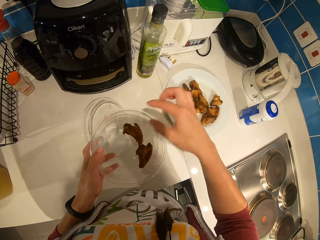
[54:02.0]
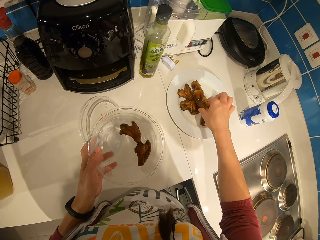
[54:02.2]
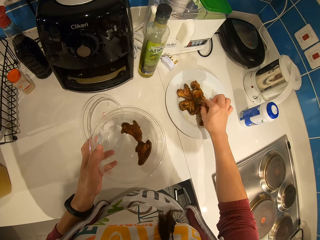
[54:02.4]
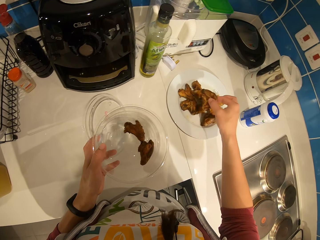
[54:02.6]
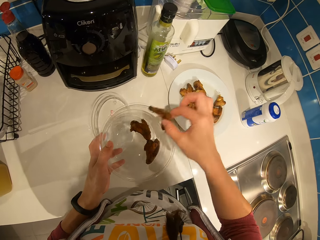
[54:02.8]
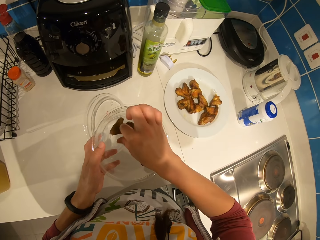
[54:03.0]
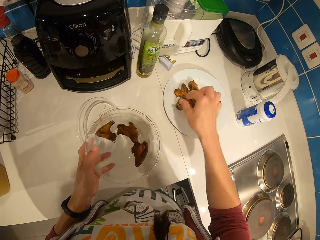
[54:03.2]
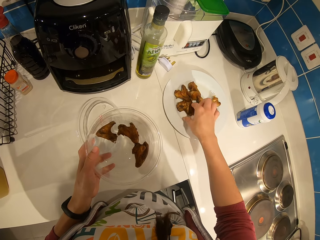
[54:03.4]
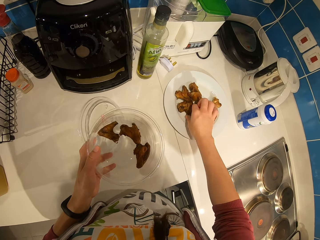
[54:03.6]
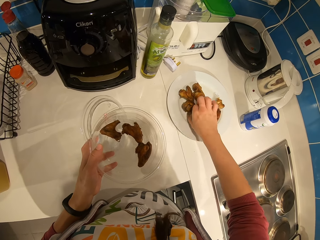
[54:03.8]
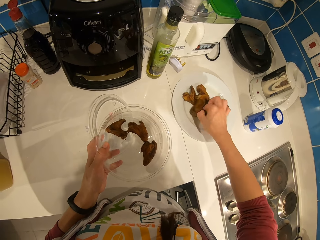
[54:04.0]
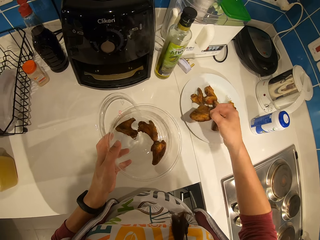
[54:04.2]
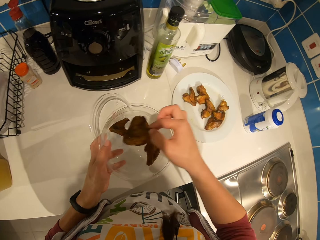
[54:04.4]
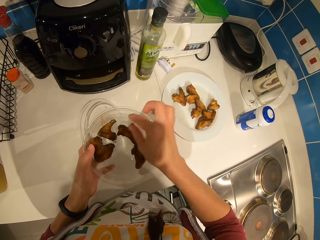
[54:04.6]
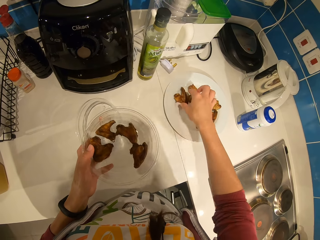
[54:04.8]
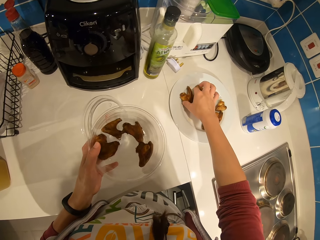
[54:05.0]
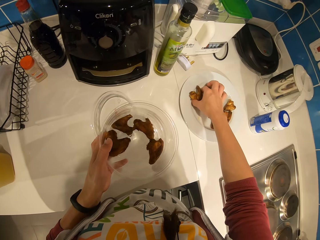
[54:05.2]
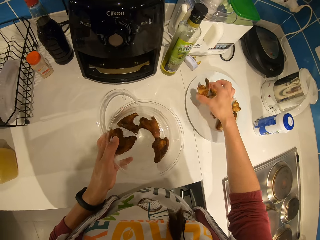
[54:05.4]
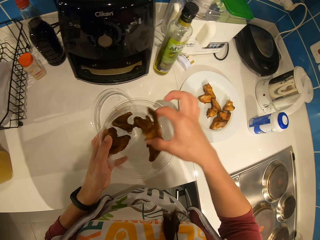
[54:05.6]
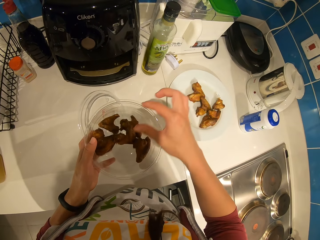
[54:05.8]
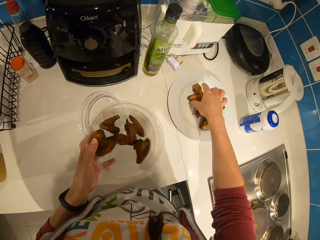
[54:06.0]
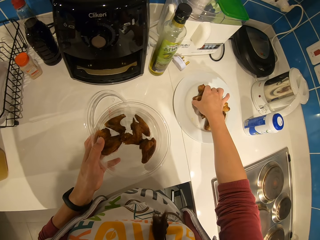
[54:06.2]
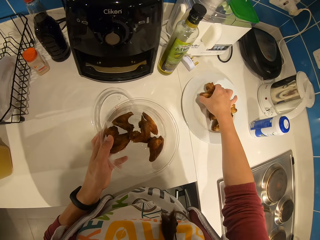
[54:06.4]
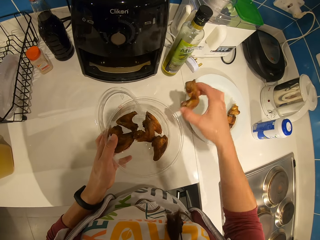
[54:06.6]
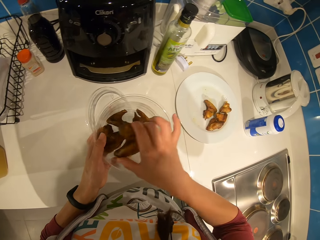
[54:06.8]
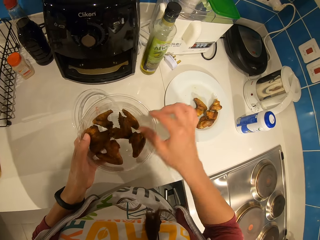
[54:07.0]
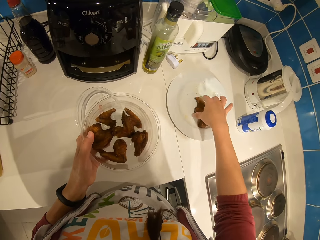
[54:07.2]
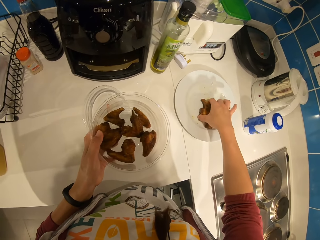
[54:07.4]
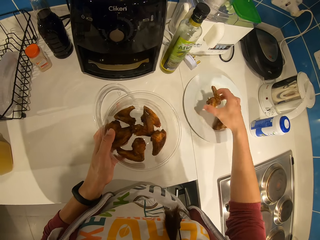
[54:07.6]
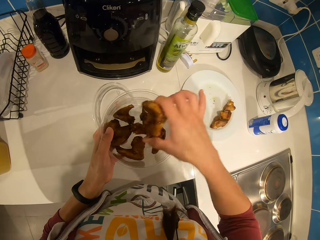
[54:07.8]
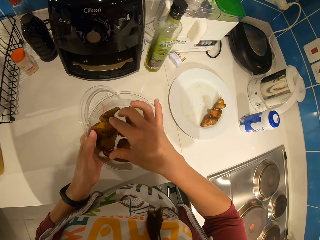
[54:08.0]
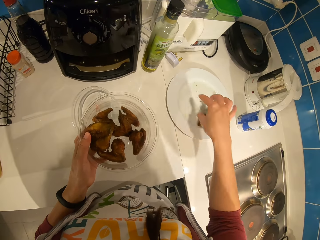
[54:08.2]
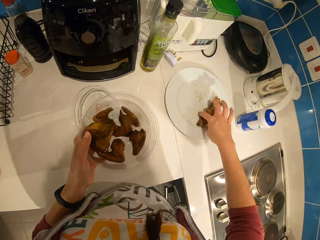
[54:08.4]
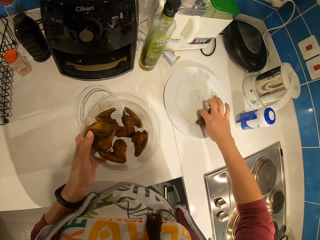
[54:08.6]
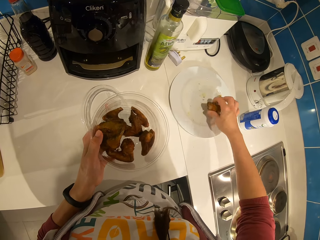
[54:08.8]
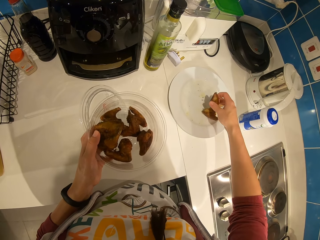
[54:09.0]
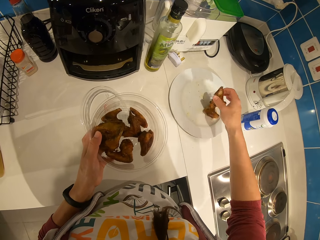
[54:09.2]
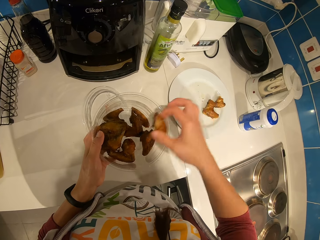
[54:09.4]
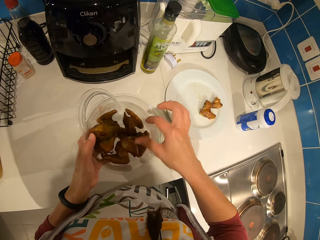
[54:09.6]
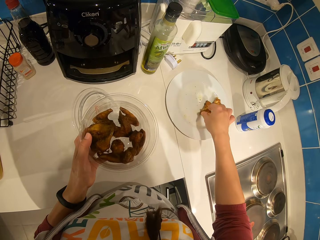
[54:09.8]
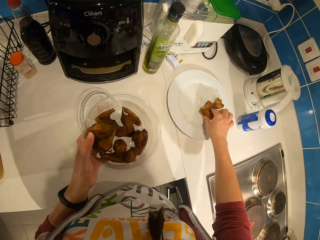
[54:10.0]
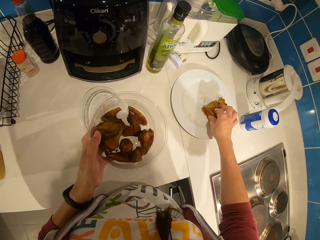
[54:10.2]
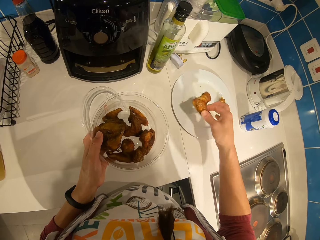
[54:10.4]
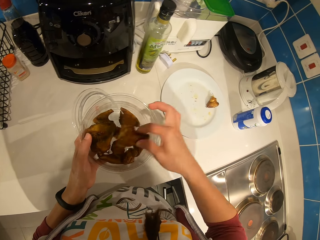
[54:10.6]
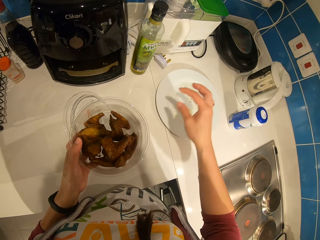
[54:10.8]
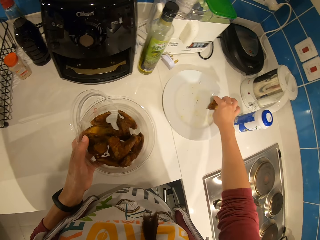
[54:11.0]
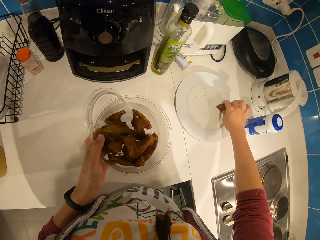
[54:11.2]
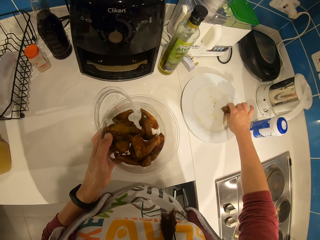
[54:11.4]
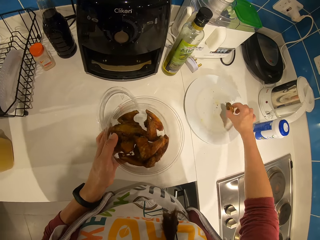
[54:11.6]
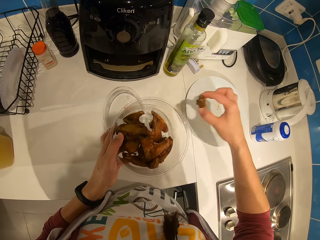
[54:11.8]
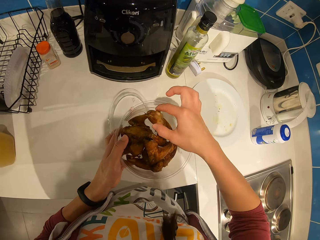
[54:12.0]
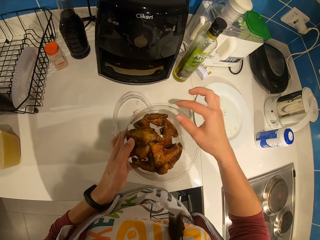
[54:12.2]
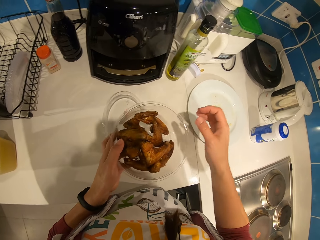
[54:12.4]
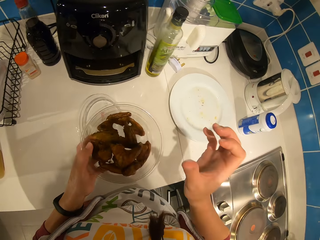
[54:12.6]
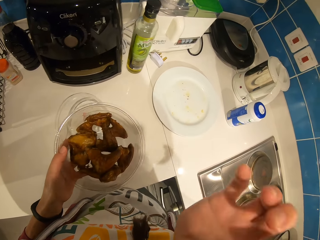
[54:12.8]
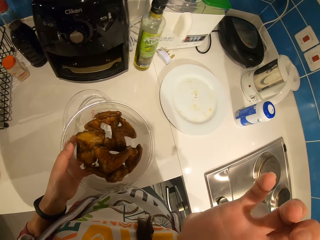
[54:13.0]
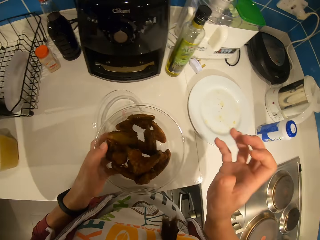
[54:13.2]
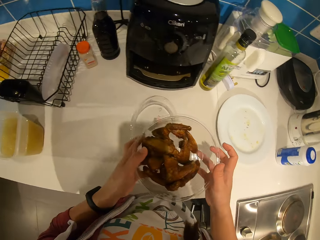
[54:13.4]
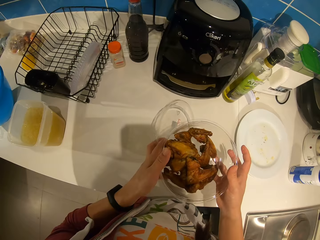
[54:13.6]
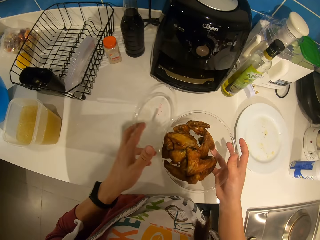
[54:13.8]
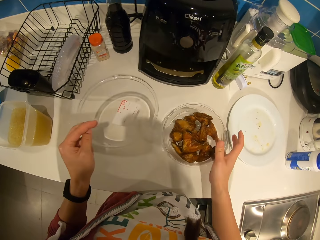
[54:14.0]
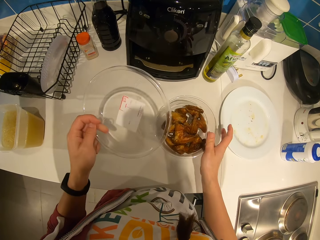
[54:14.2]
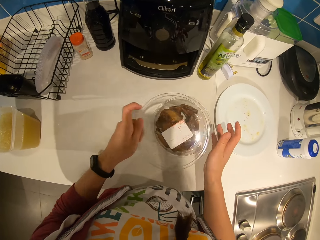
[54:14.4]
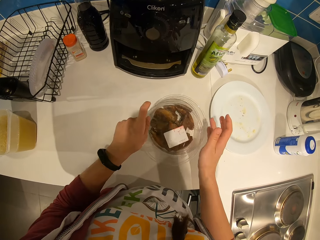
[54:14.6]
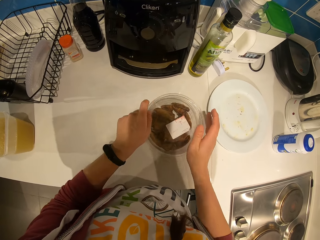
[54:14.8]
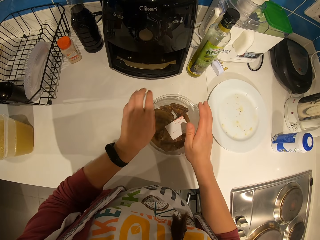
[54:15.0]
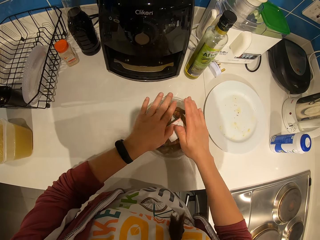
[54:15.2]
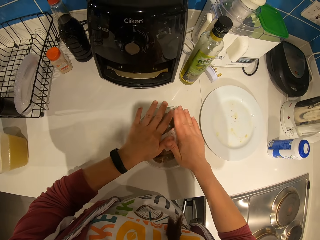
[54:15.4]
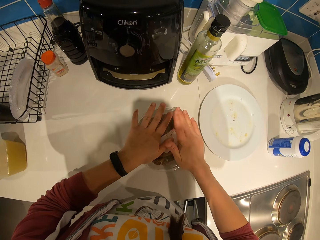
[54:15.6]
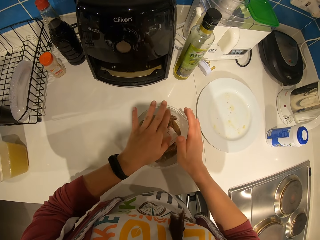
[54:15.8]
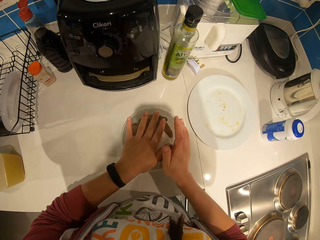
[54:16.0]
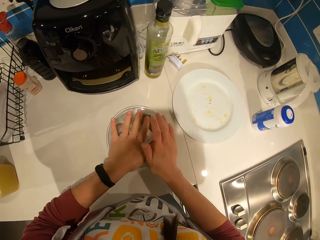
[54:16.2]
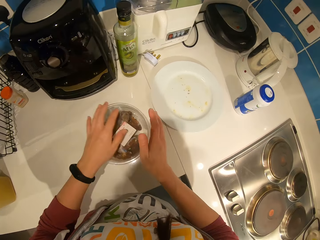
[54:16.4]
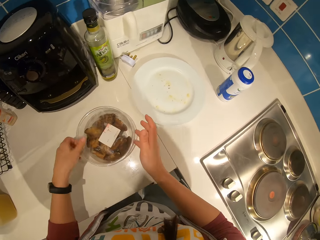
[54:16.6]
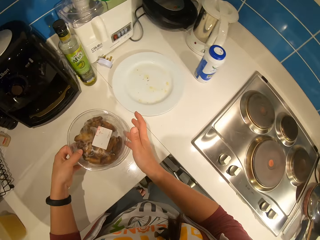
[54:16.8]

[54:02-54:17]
The camera wearer picks meat pieces and puts the meat in the dish repeatedly. She clicks her fingers. She covers the bowl. She drops the bowl on the table.

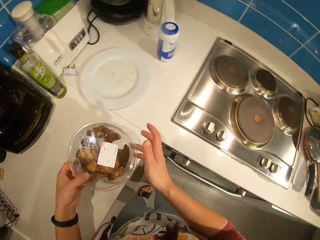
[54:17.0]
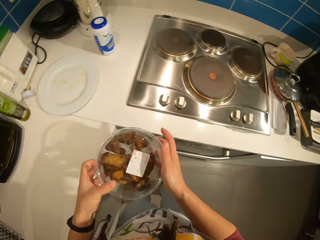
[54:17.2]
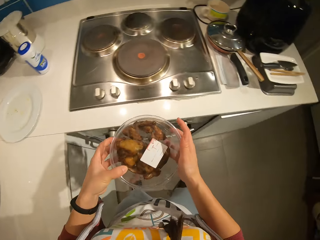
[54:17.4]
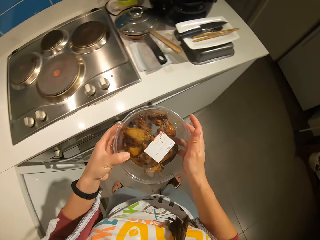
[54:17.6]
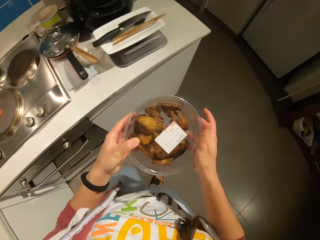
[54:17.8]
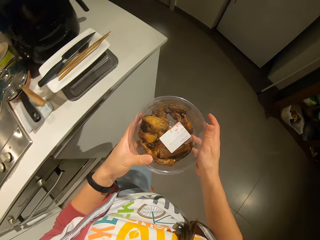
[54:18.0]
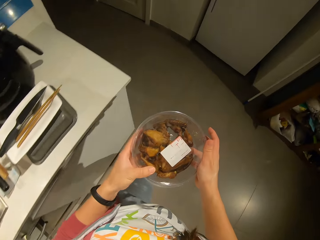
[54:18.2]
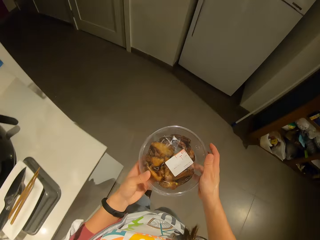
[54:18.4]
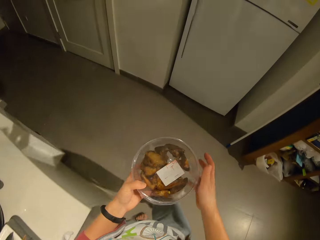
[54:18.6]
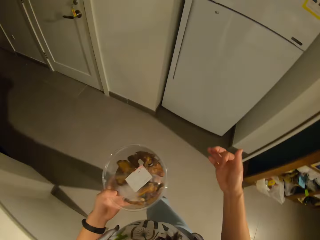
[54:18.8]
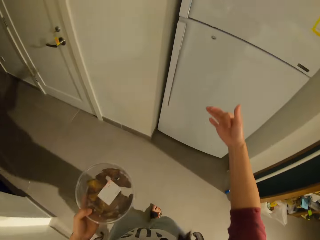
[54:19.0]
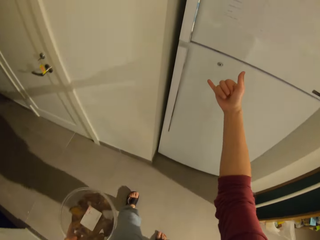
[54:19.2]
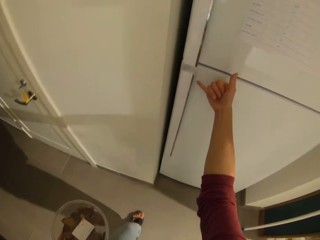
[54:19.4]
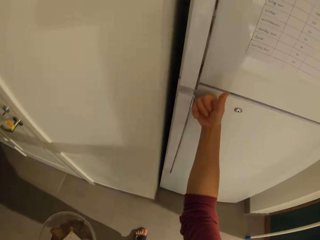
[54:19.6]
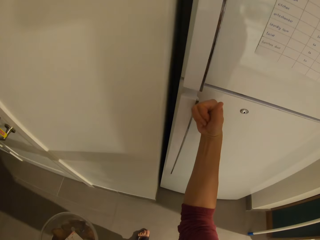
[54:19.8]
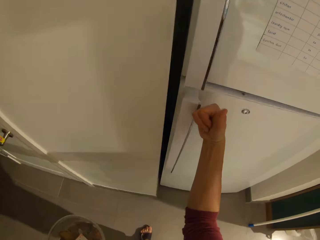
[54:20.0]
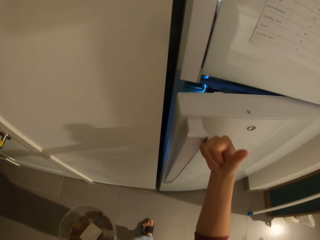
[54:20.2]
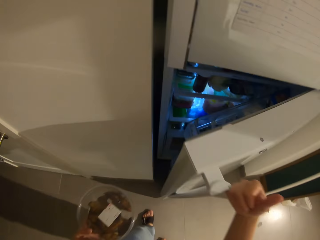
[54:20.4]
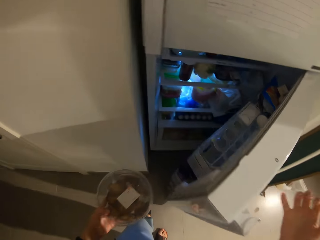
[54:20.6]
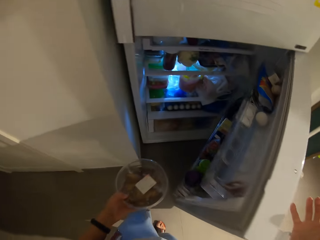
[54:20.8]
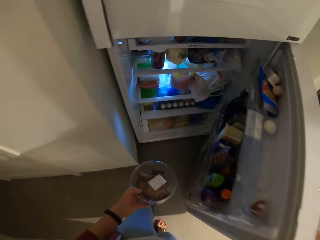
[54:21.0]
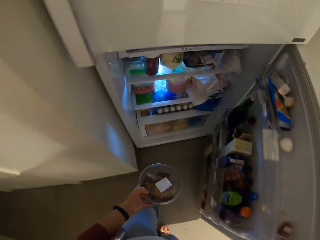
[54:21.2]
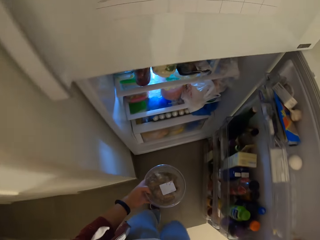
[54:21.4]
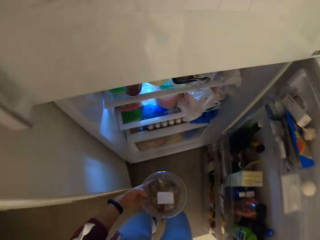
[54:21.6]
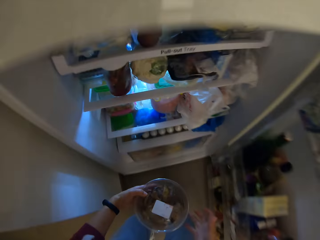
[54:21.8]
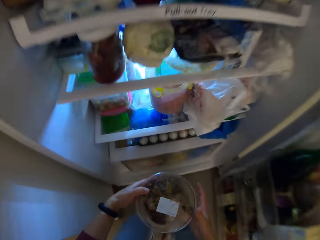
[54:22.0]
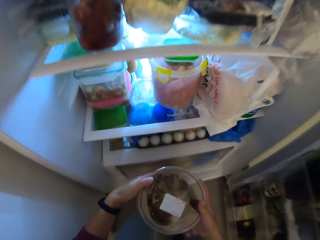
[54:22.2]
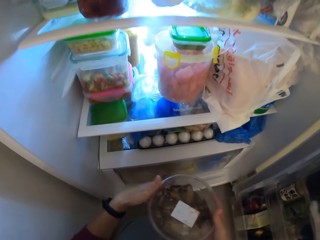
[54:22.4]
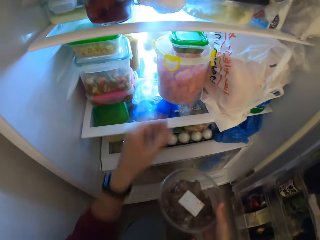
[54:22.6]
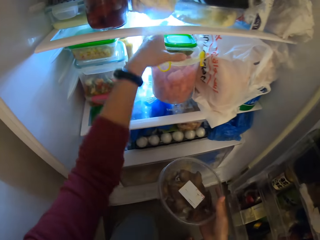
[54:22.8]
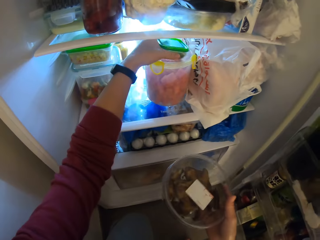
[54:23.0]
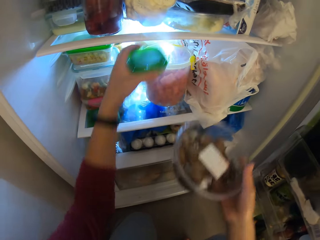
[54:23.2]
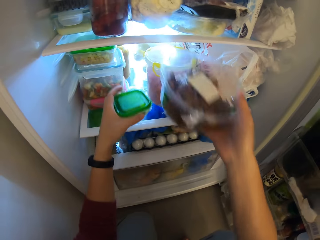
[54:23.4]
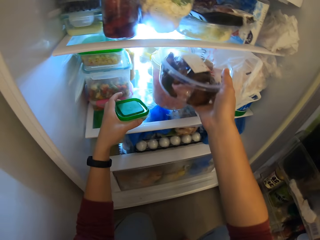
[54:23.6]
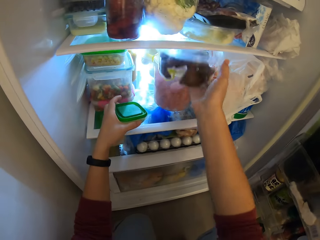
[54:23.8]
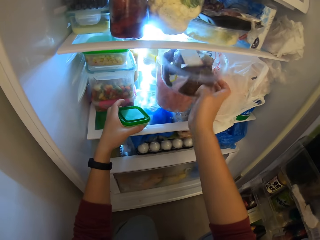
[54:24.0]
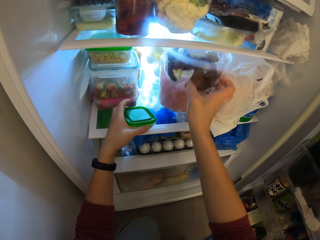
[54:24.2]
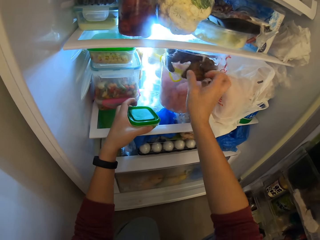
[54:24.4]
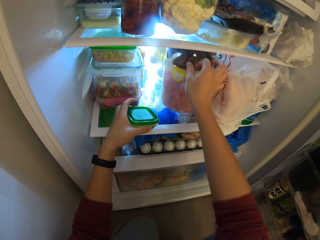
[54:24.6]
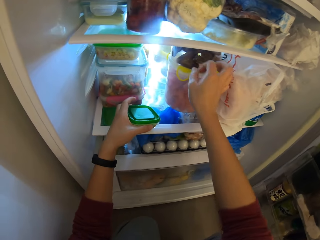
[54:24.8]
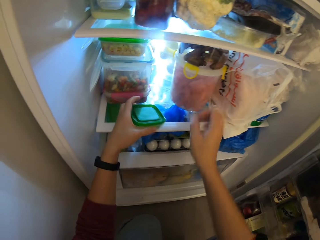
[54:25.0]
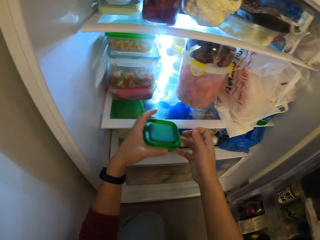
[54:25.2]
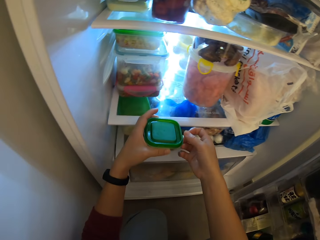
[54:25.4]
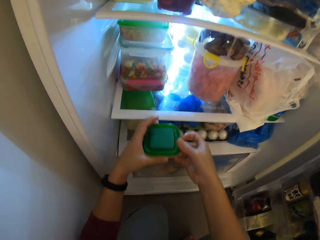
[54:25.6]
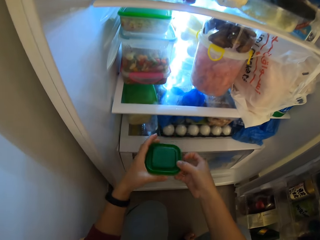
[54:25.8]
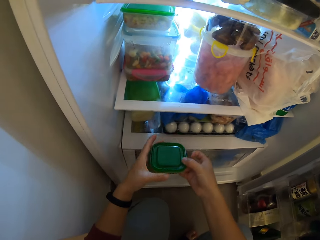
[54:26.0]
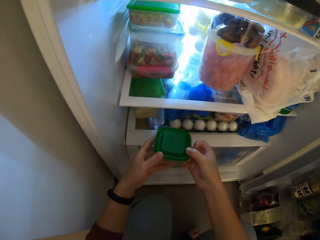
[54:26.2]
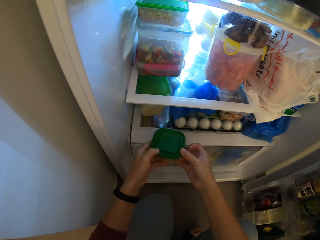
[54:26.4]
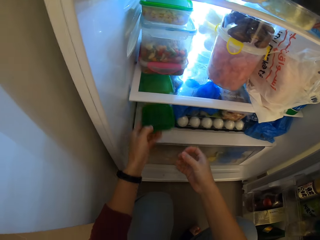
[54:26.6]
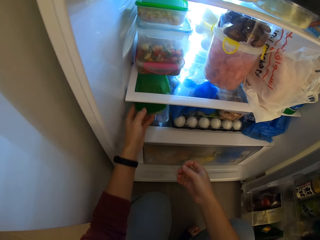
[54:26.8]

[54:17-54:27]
The camera wearer lifts up the container. She moves away from the cabinets. She moves the bowl into the fridge. She moves her hand forwards. She holds the fridge door with her hand and opens the fridge with her hands. She bends down. She moves her hand forwards, holds the container with her hand and moves the container towards her. She moves her hand forwards. She places the container in the fridge. She holds the container with her hands.
